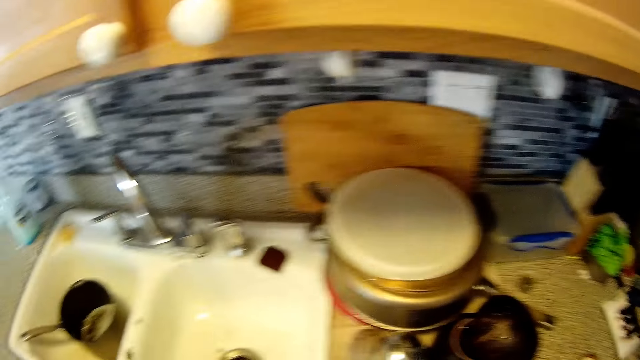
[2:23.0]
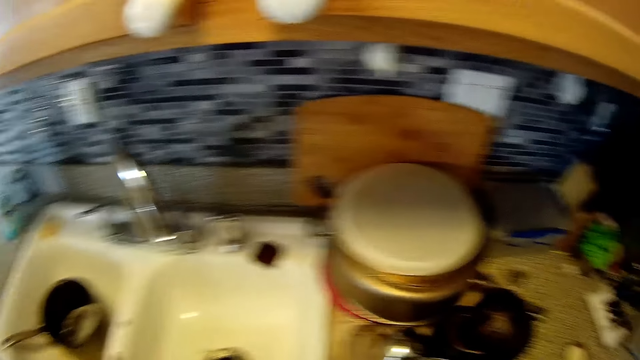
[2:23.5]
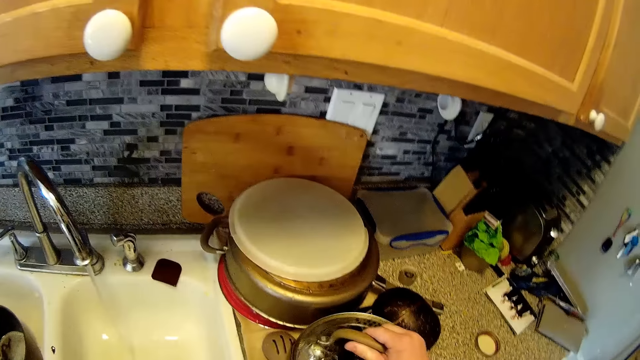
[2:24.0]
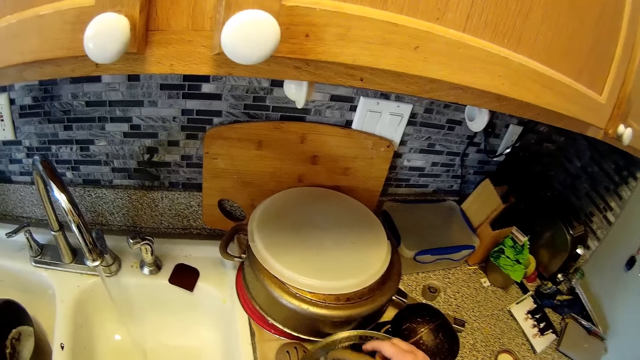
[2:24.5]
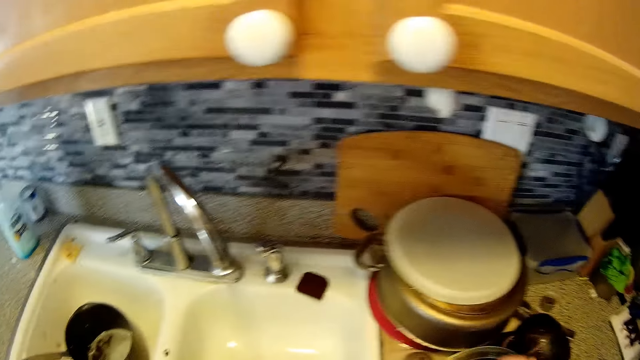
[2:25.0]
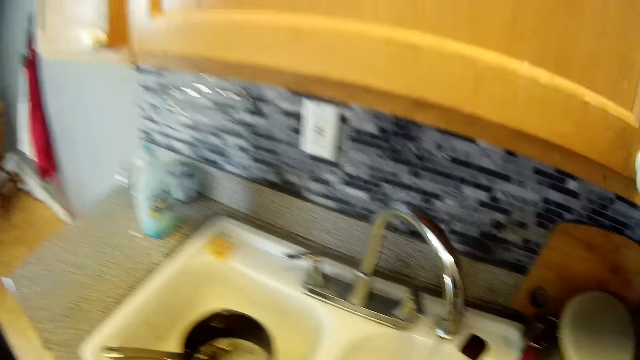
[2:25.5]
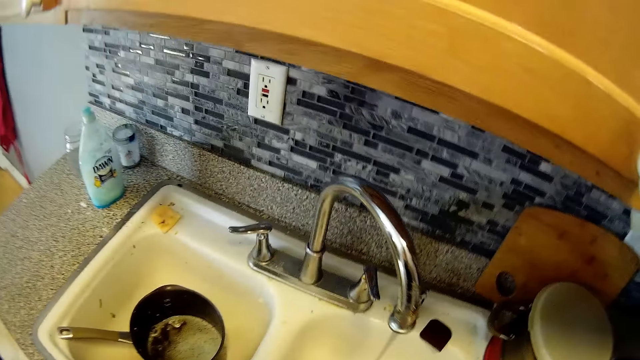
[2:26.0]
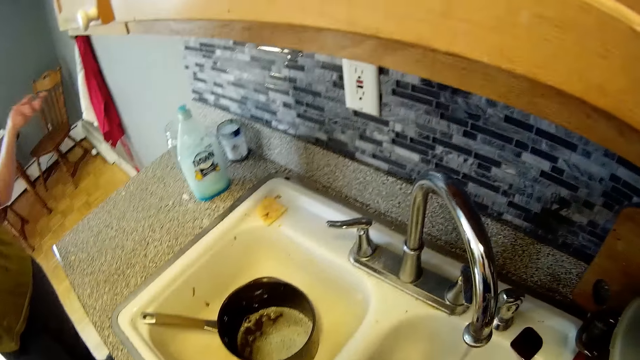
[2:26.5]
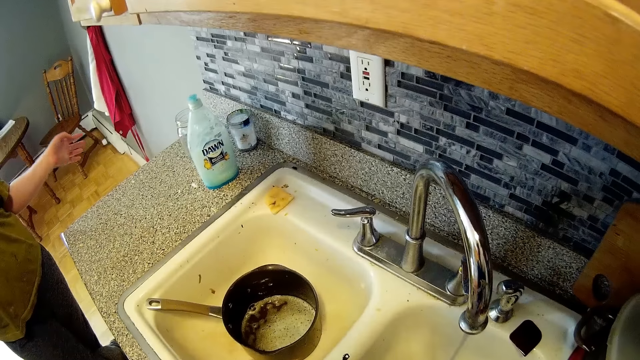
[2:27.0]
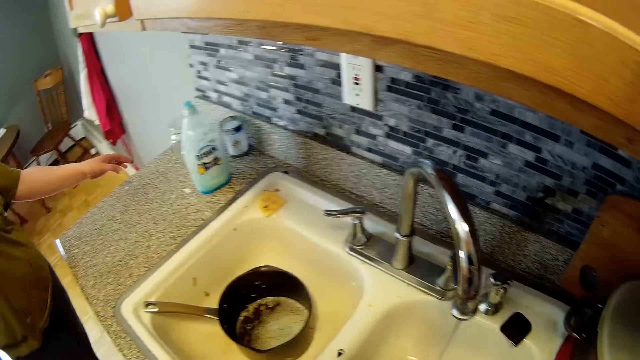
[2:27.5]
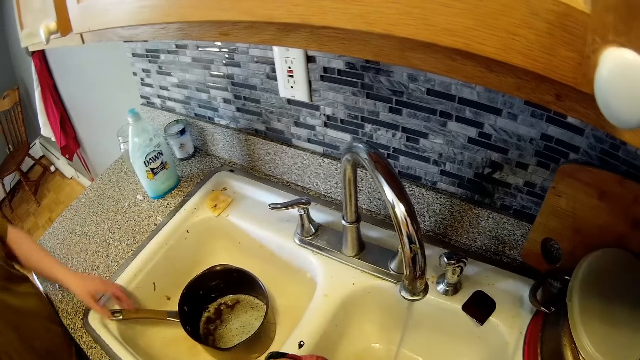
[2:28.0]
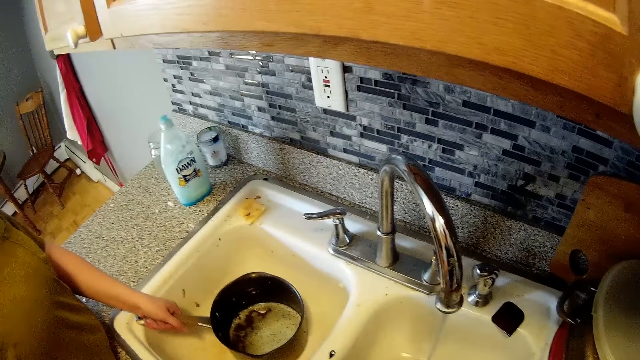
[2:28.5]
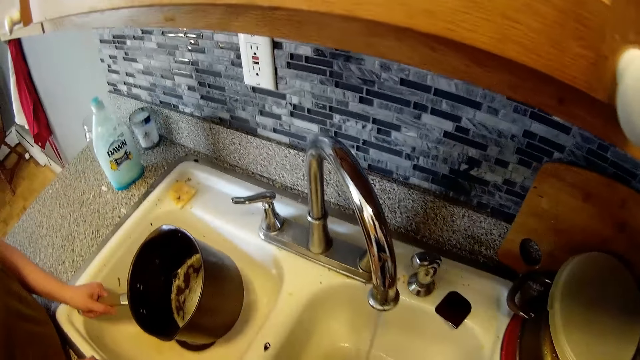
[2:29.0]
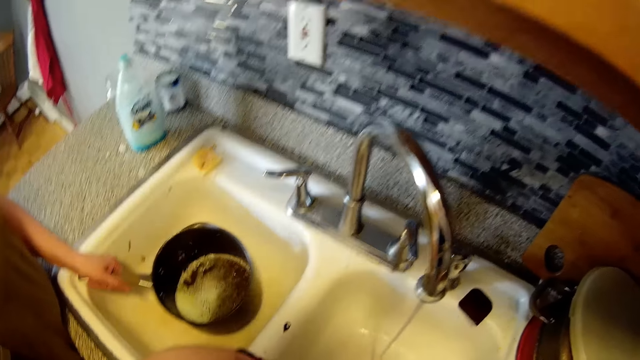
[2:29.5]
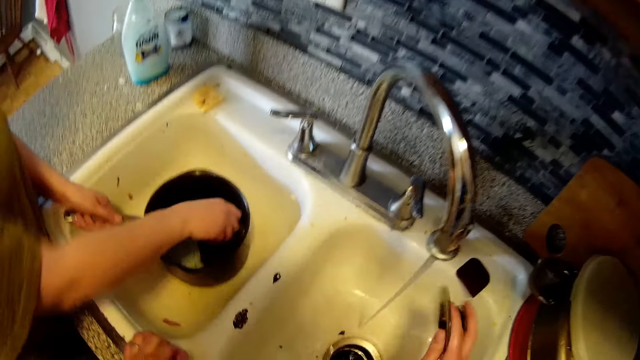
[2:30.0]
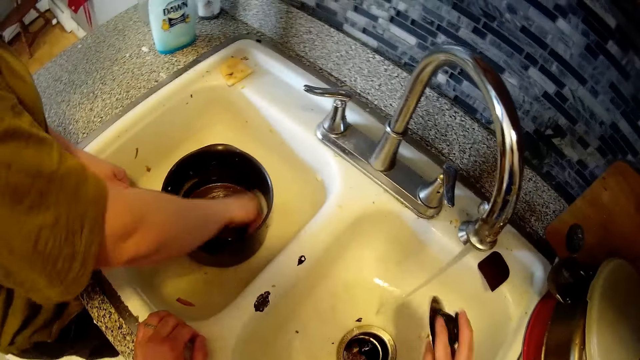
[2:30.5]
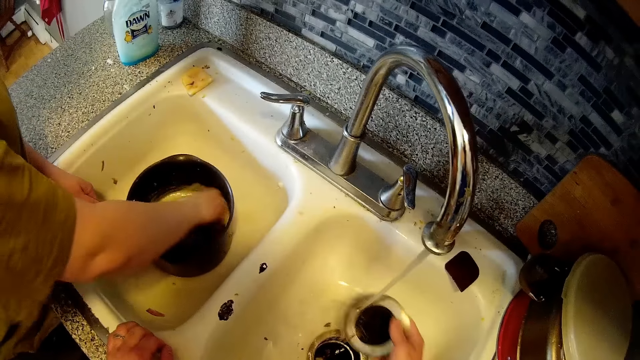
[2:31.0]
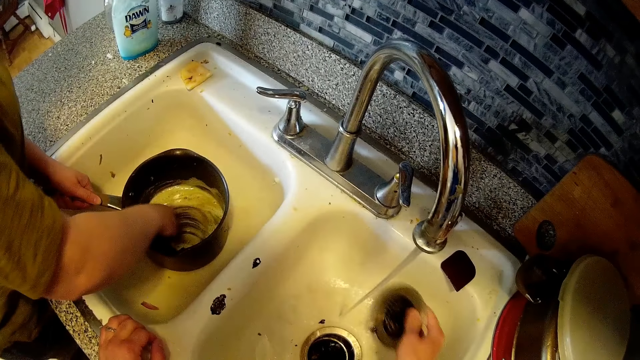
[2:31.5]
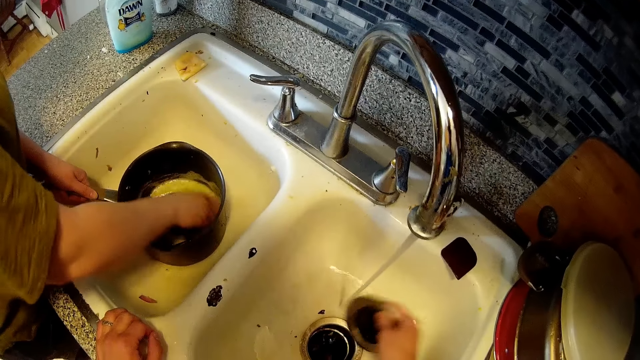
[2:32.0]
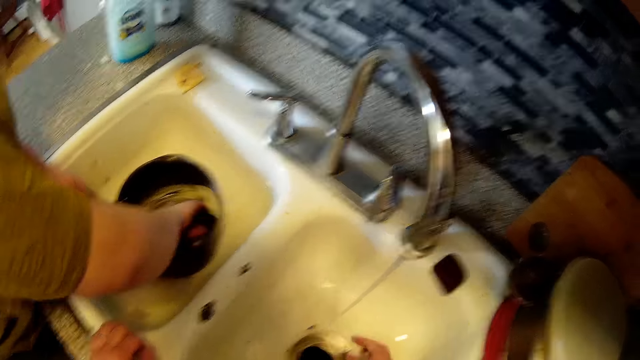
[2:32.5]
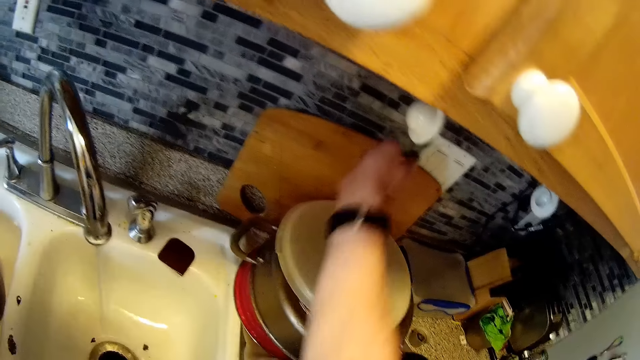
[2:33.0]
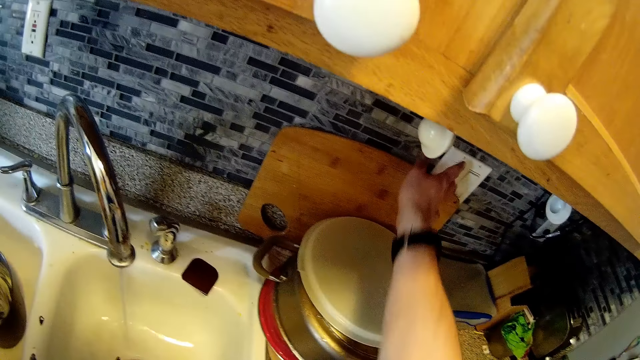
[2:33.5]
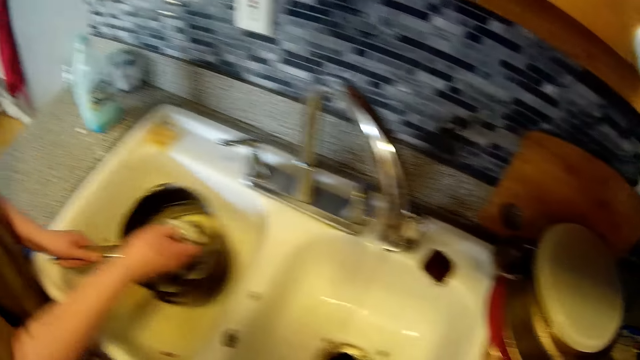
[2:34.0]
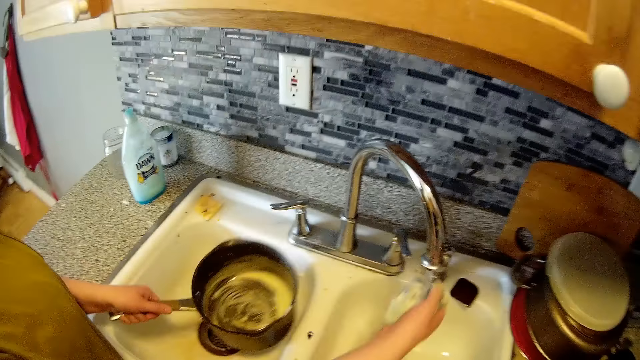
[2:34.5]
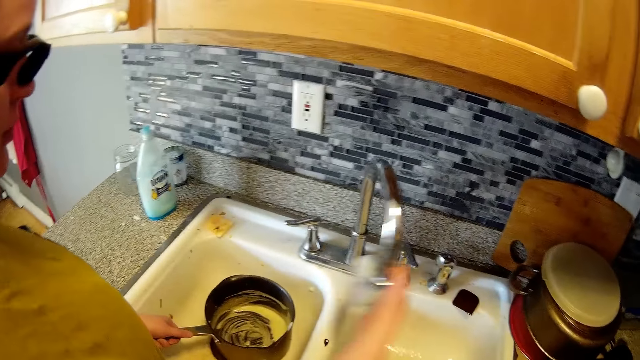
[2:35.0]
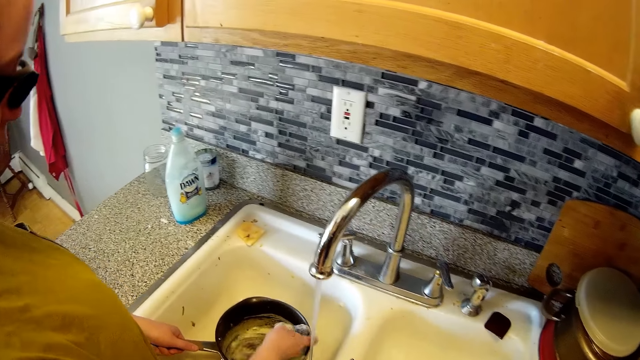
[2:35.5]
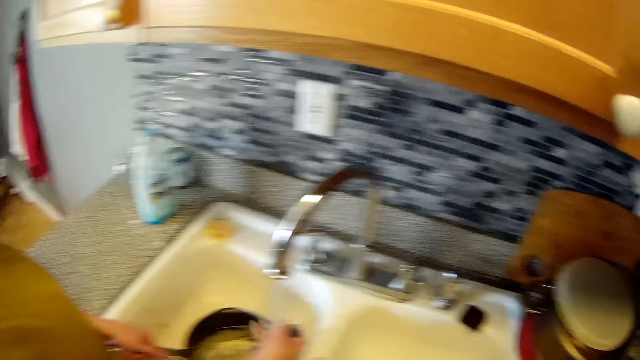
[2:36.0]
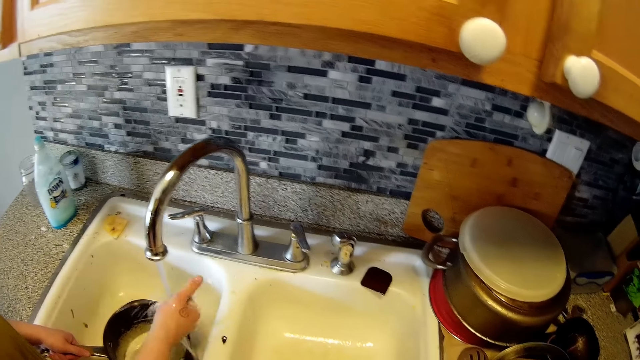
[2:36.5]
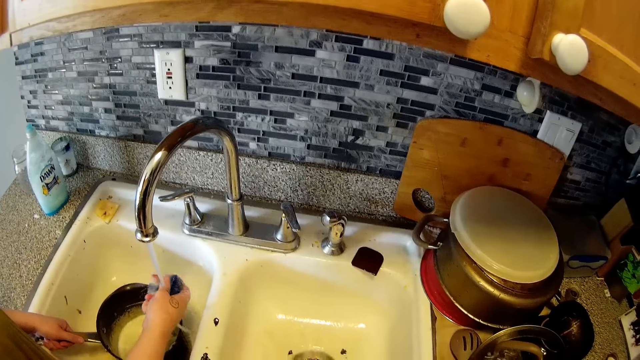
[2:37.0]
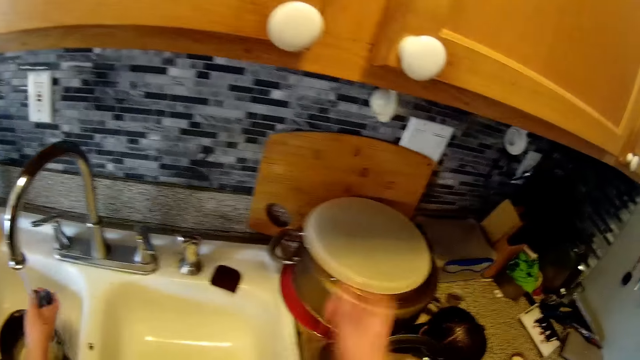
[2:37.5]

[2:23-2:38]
The camera wearer drops the pot cover on the kitchenette with his right hand. He talks to a woman. The woman adjusts the pot inside the sink with her left hand. The woman picks up the pot. The woman washes the pot with her right hand. The camera wearer rinses the sink drain cover with his right hand. He places the sink cover at the opening with his right hand. He switches on the switch of a heater on the wall with his right hand. The woman adjusts the tap with her right hand. The woman rinses the sponge under the tap with her right hand.

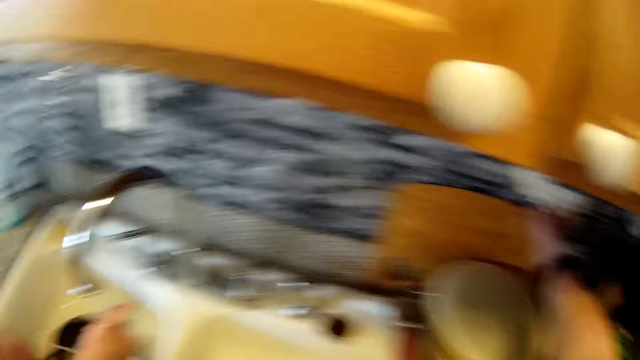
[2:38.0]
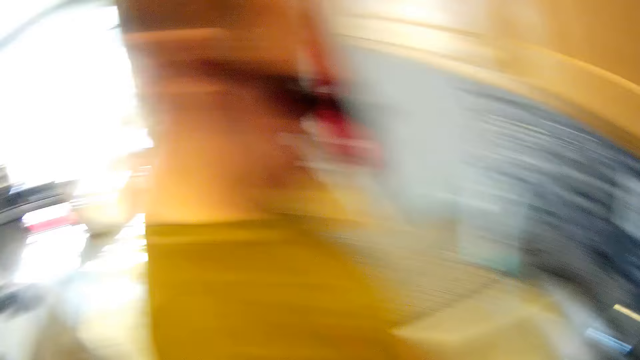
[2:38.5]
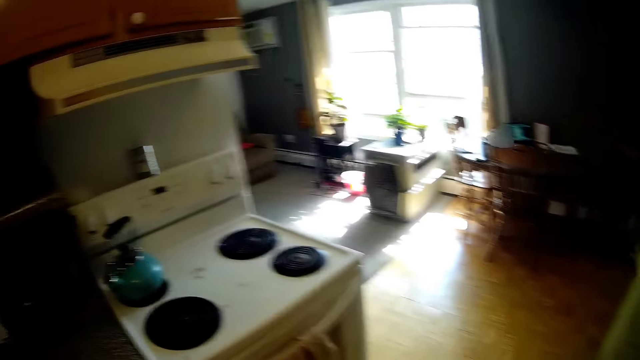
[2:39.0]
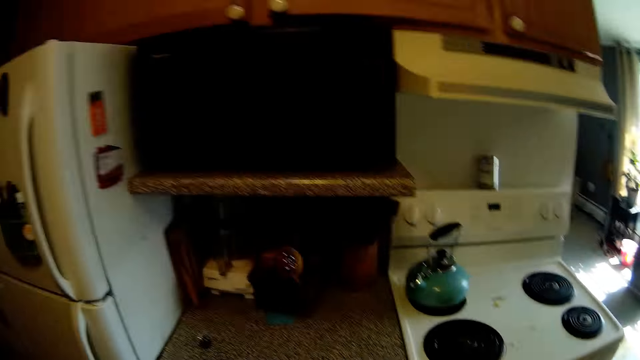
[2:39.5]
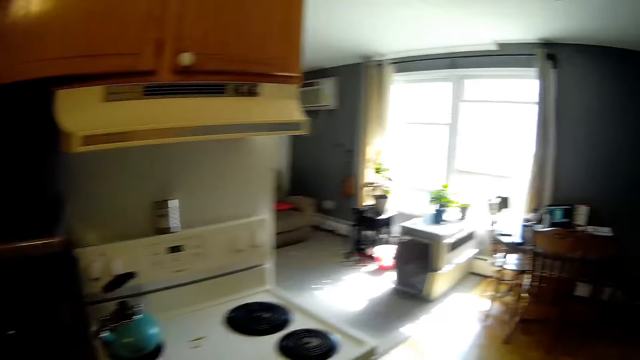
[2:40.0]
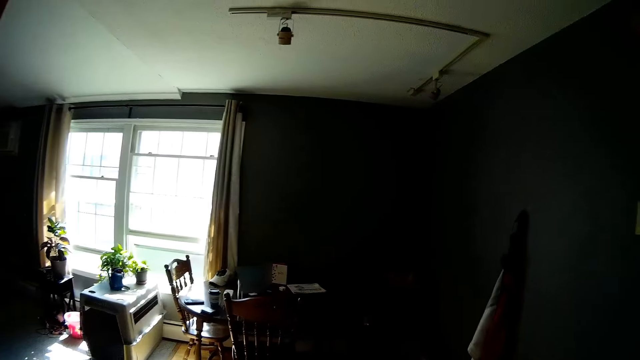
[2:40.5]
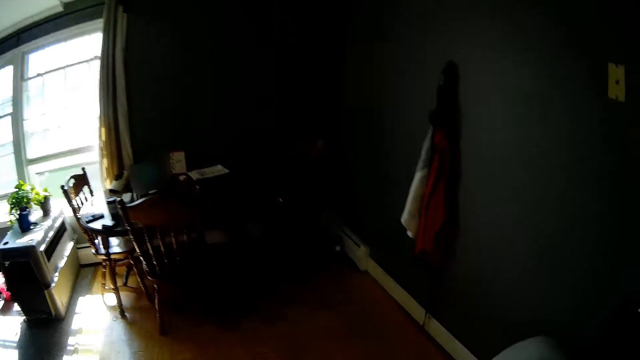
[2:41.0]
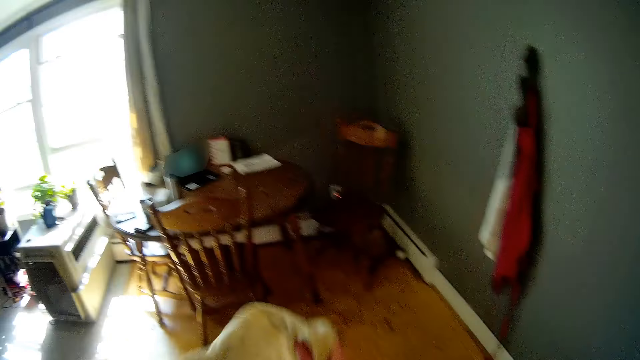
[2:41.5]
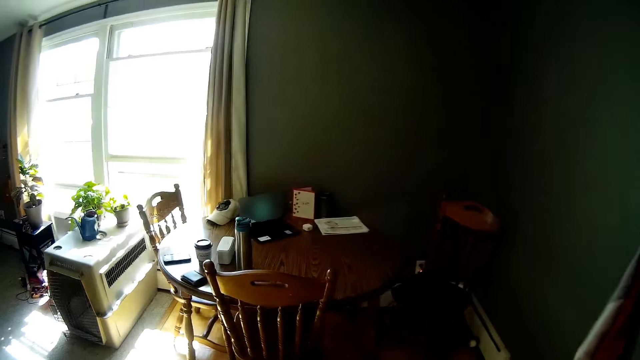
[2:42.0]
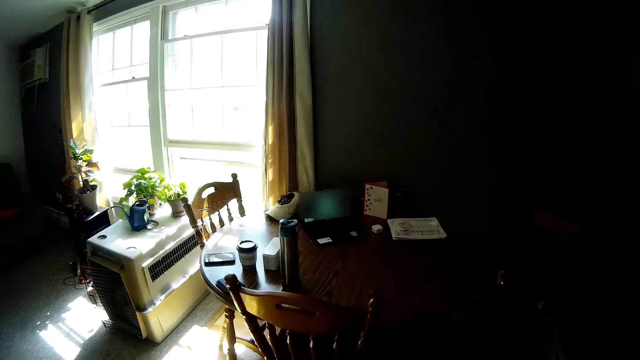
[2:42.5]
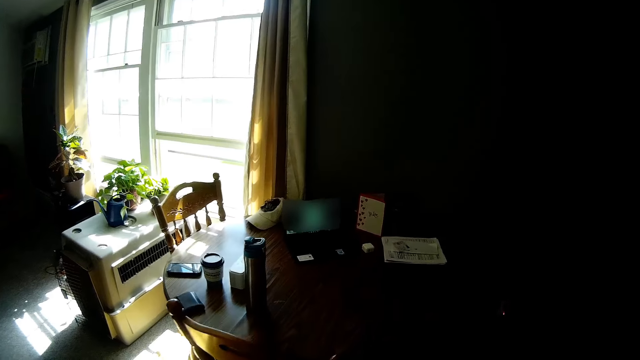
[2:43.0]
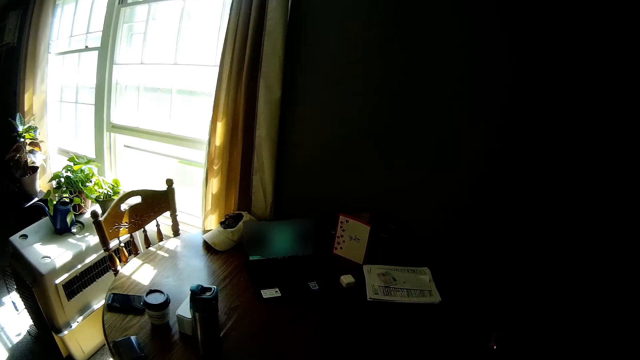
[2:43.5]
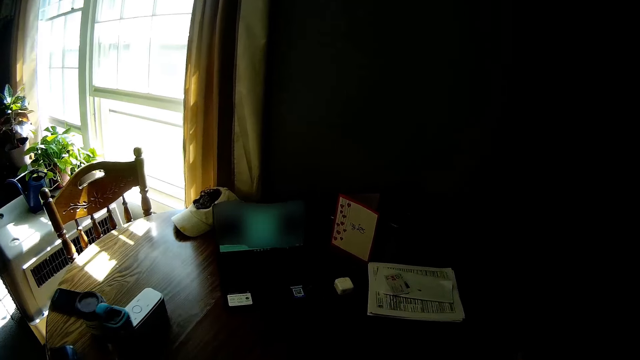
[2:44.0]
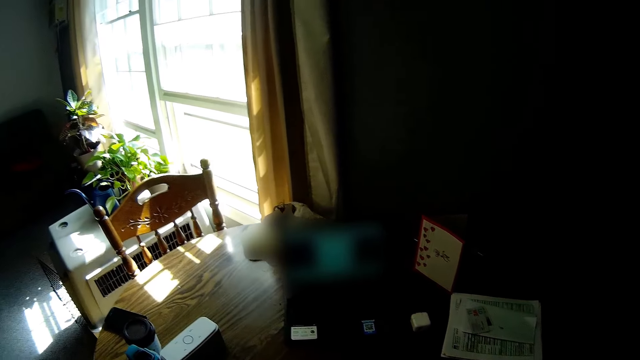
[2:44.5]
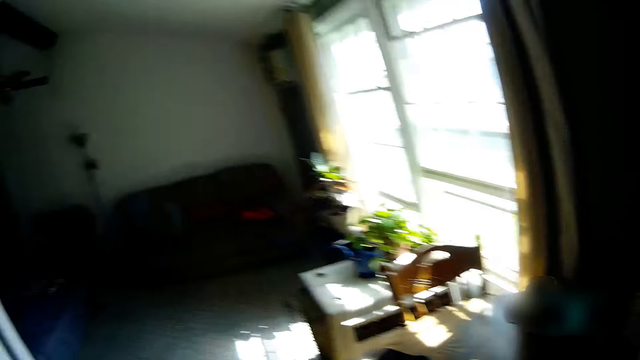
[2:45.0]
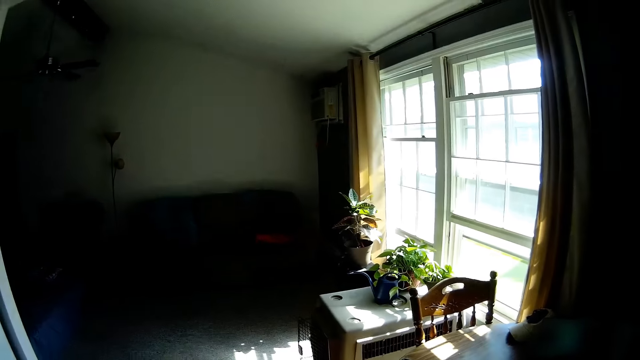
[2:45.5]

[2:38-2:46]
The camera wearer switches off the switch of the heater on the wall with his right hand. He walks away from the kitchen to a dining area. He cleans both hands with a napkin.
